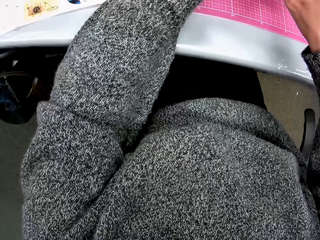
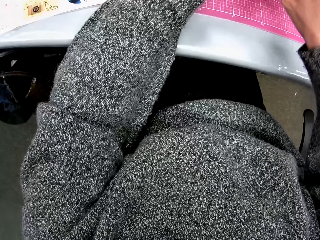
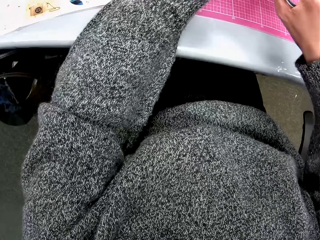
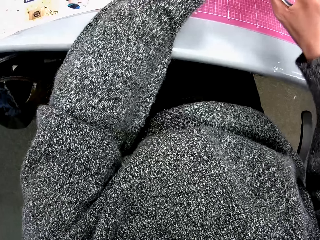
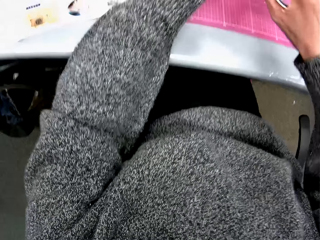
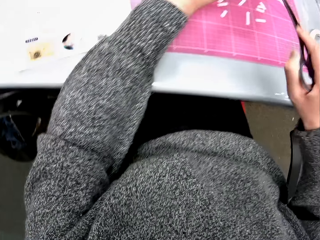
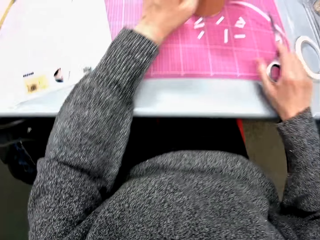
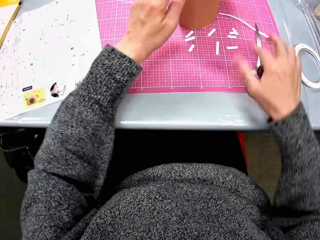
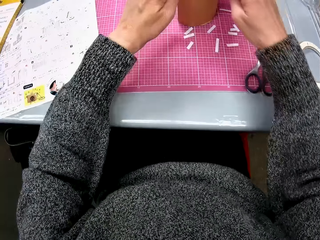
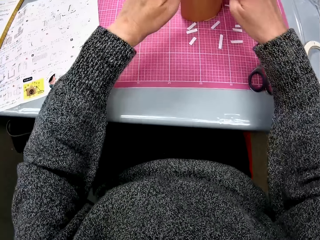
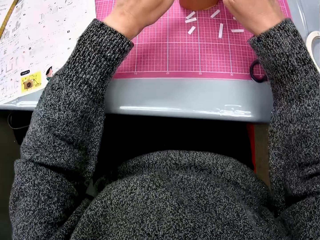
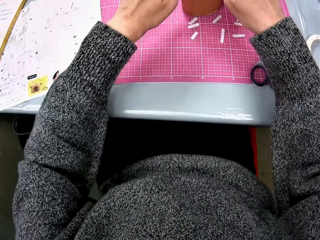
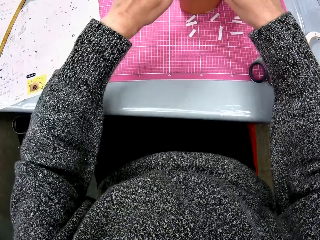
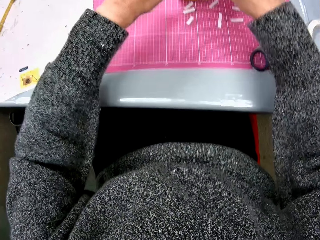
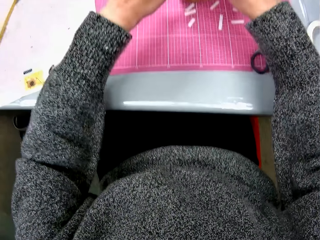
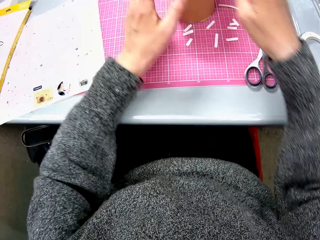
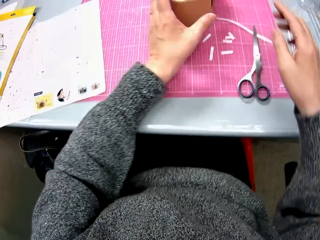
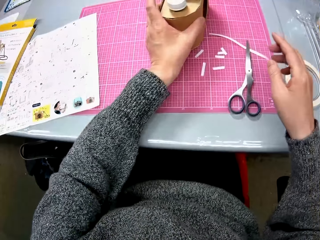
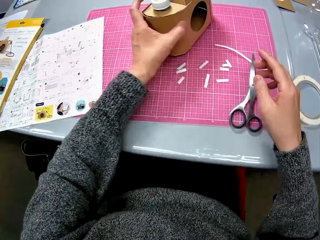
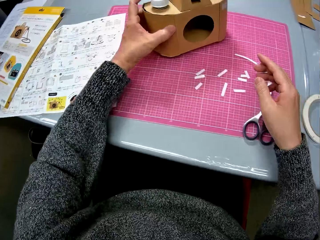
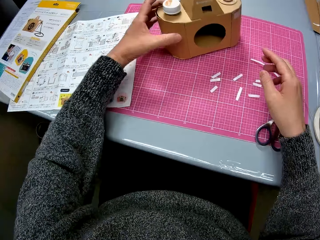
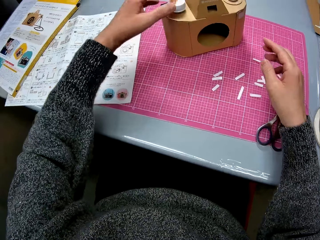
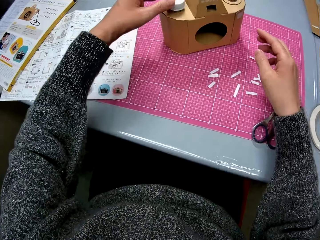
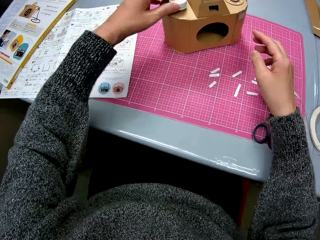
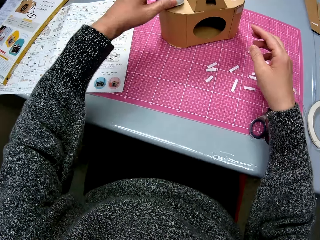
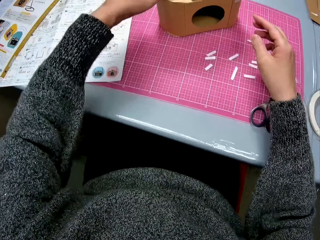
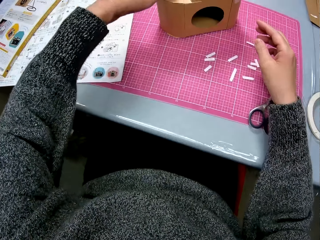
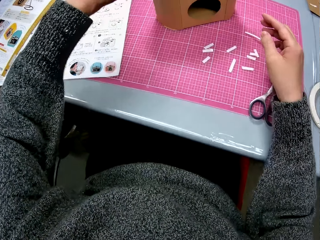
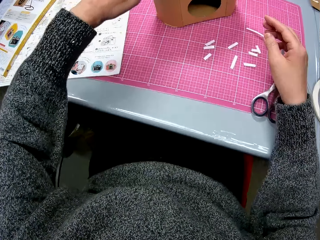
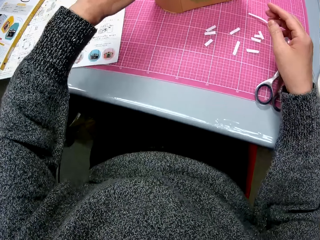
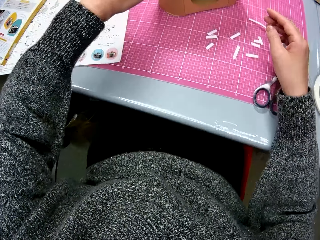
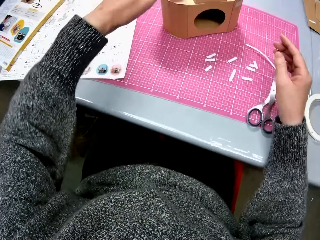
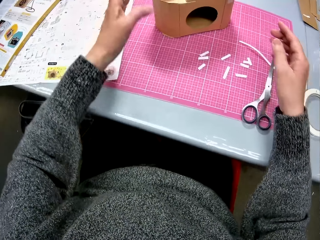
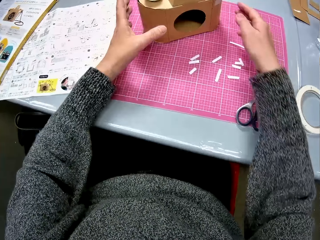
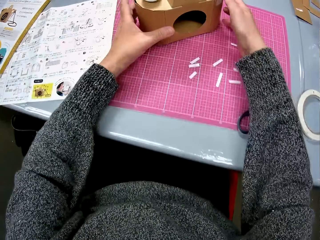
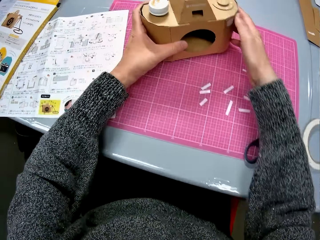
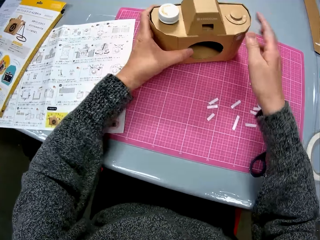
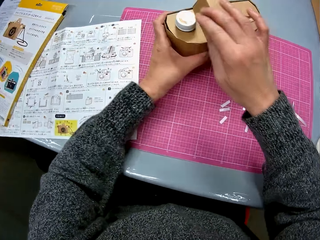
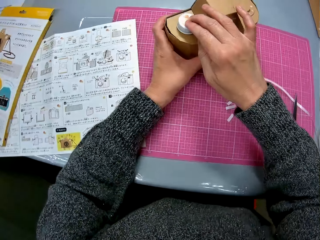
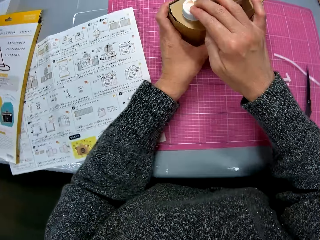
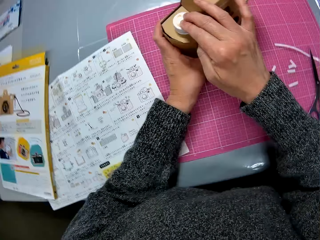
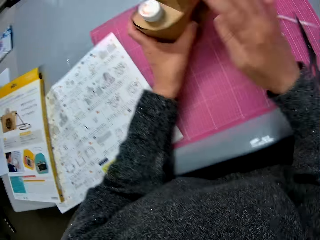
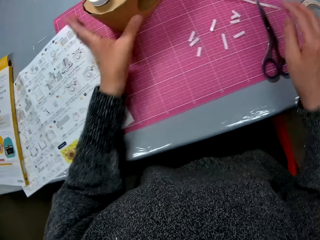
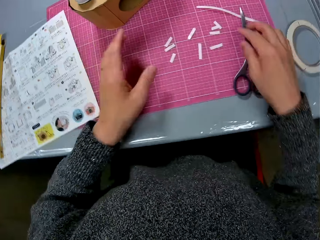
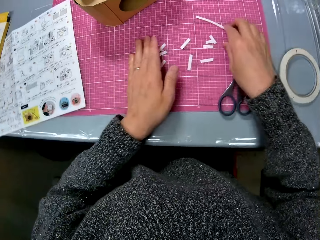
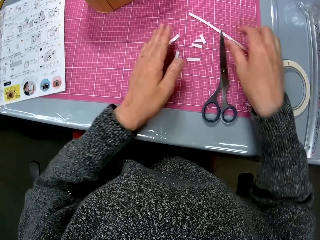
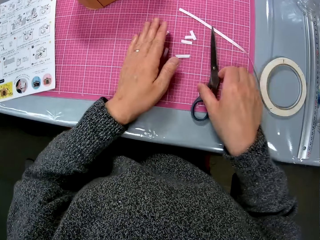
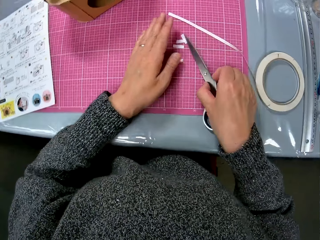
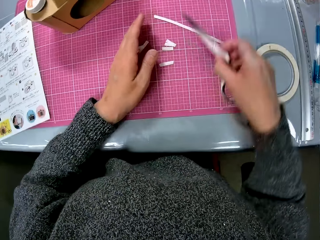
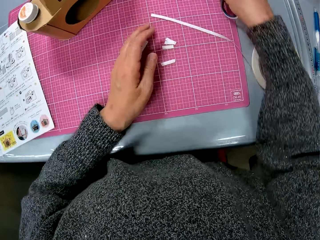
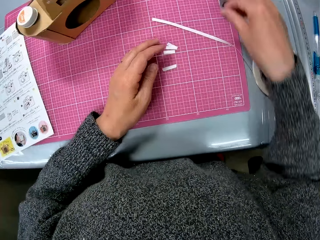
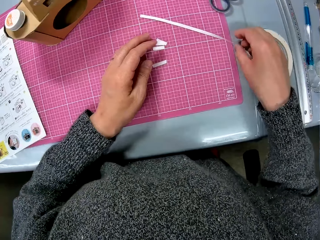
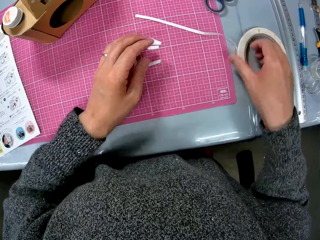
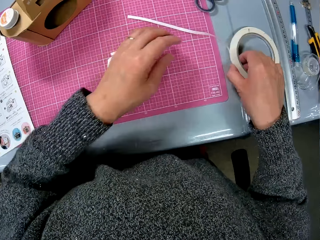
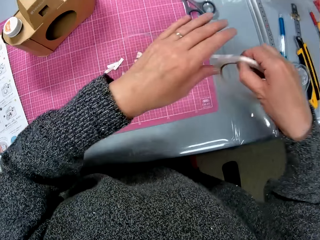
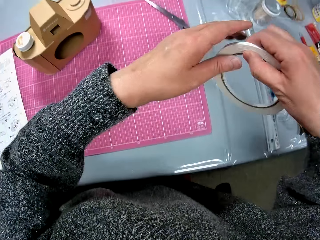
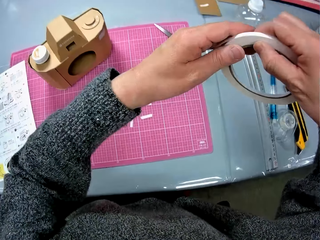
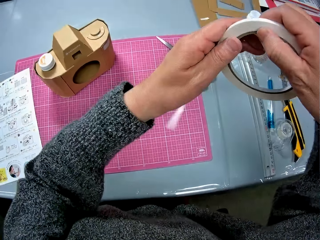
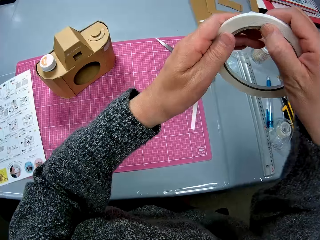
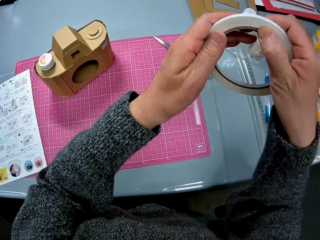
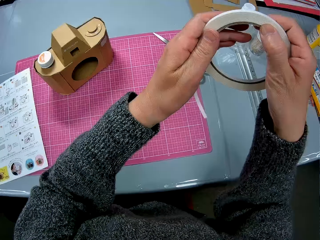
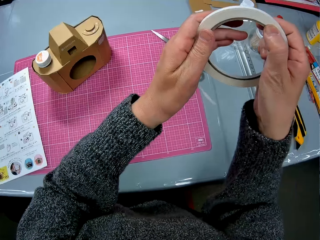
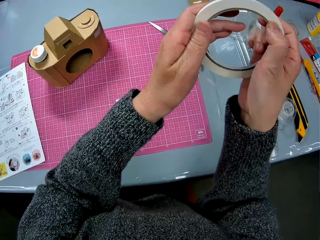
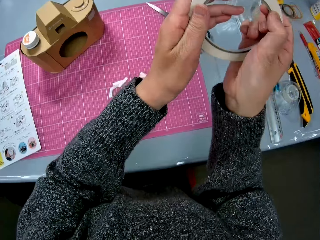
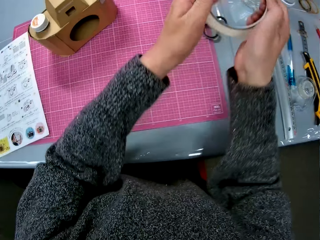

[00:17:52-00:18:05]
The camera wearer places the pair of scissors on the cutting sheet. They adjust the bottle cover to the cardboard camera model. They turn the cardboard camera model on the cutting sheet. They hold a craft. They press the bottle cover to the cardboard camera model. They gather the white tapes on the cutting sheet. They pick up the pair of scissors from the cutting sheet, place the pair of scissors on the table, and pick up the roll of white tape on the table. They roll the tape.

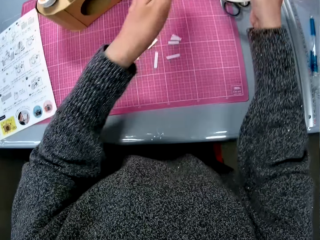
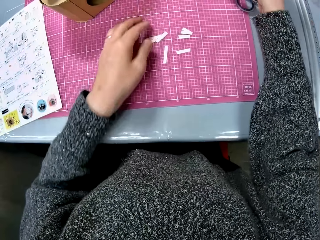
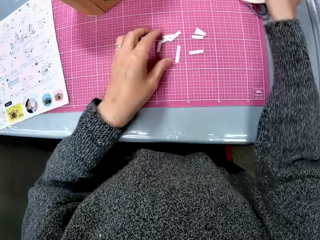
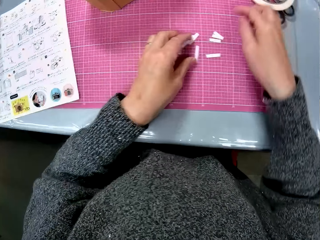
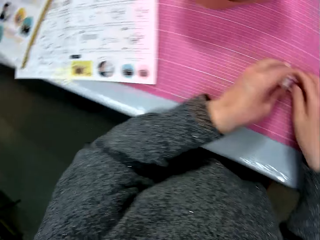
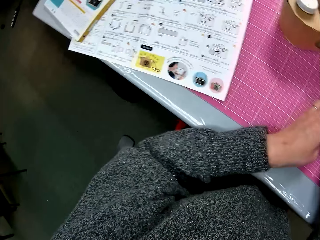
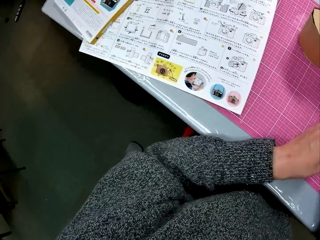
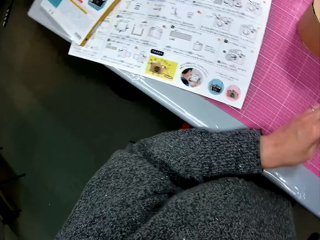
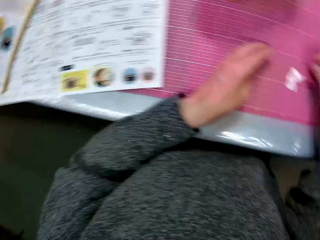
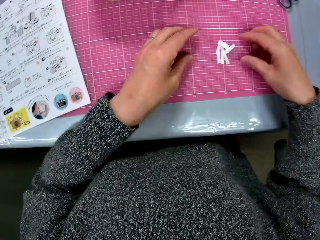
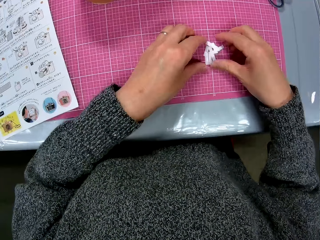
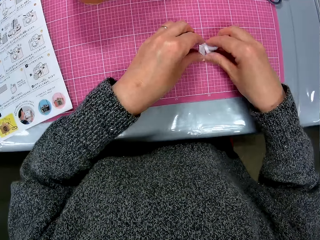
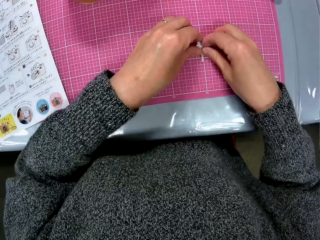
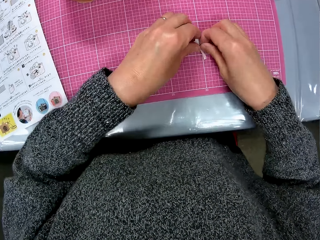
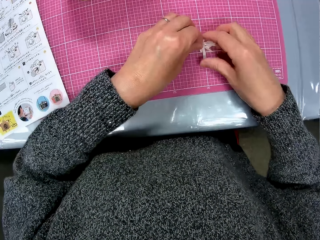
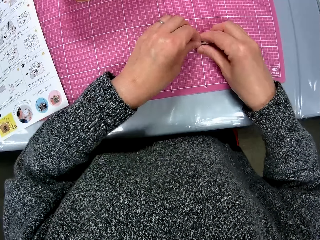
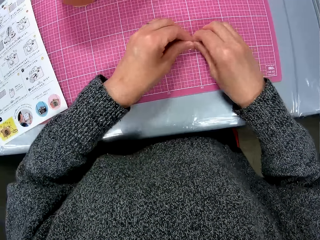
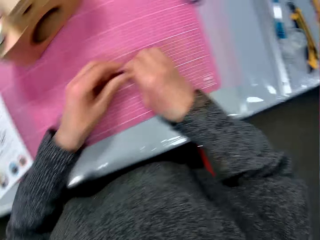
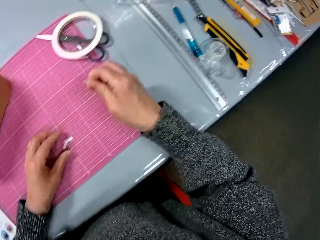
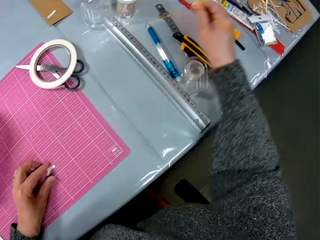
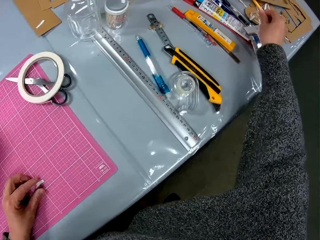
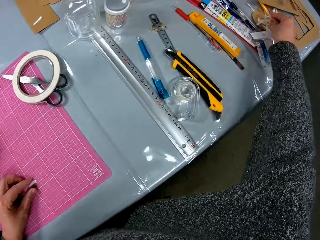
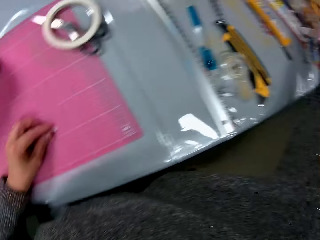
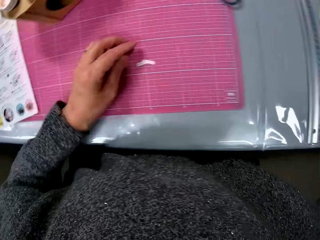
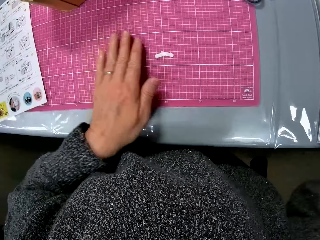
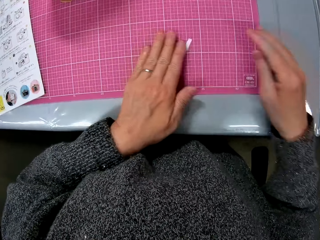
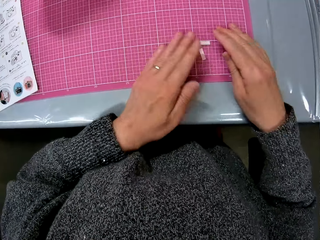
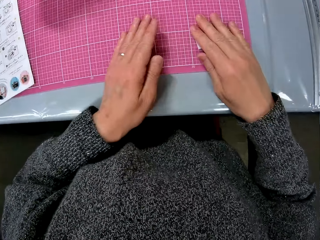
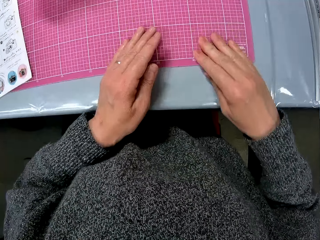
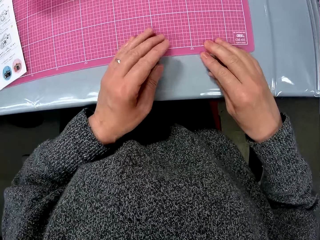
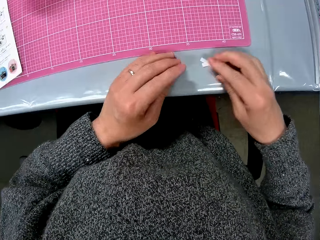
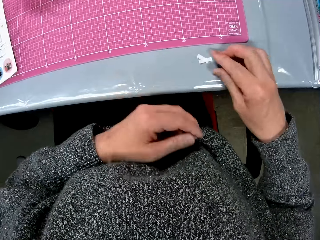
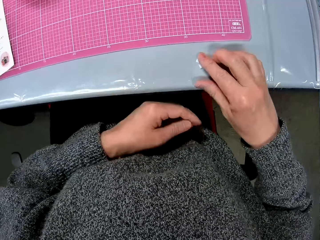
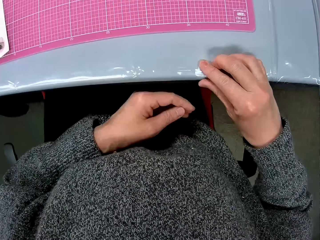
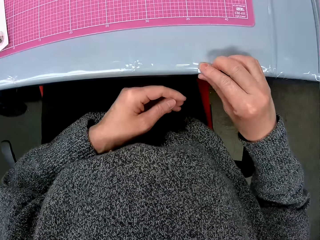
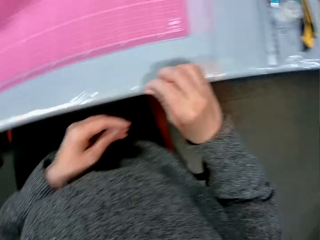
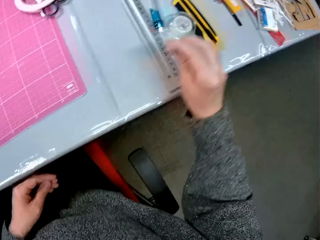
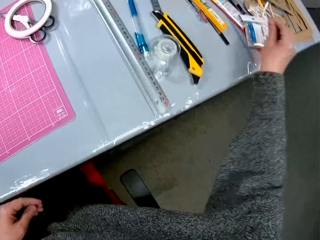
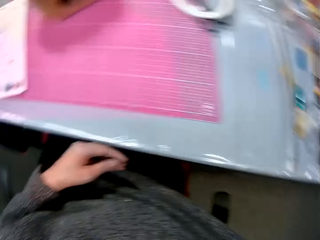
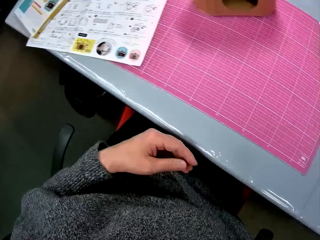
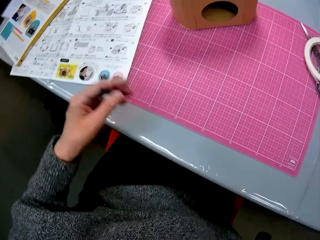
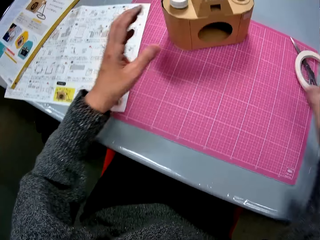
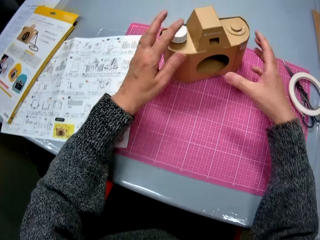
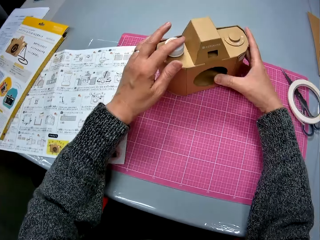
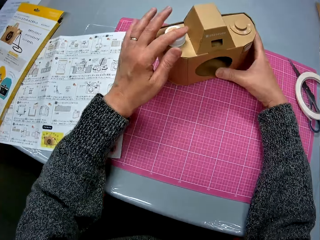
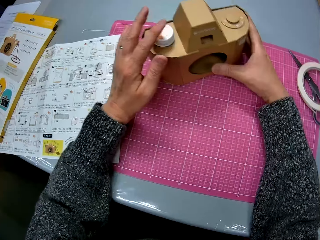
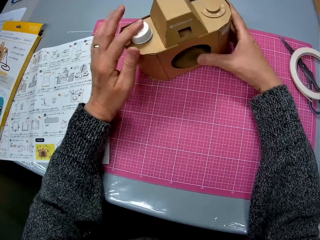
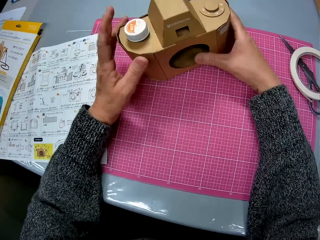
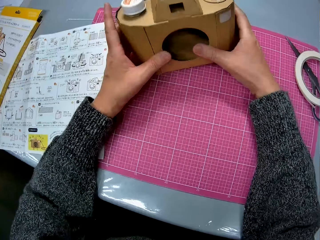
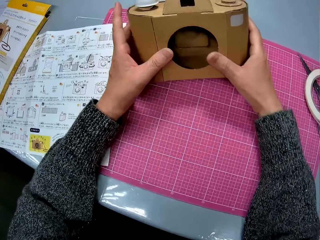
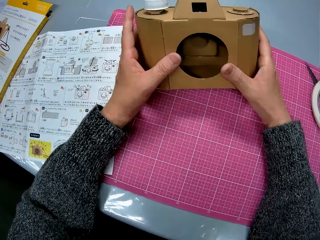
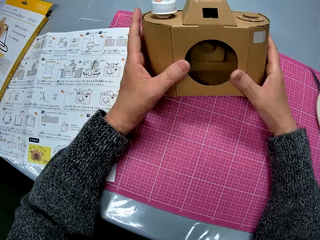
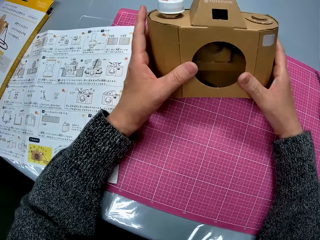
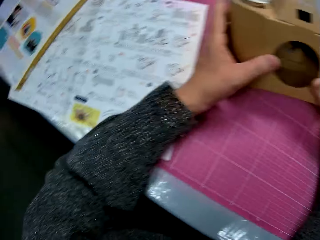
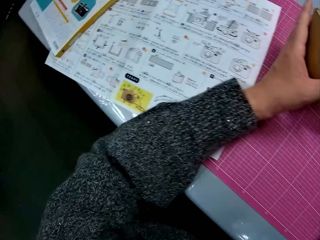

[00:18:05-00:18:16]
The camera wearer places the tape on the table. They pack the white tapes from the cutting sheet. They drop the white tapes on the pieces of cardboard on the table. They pack the white tapes on the cutting sheet. They drop the white tapes on the pieces of cardboard on the table. They hold the cardboard camera model. They pick up a craft material camera.
